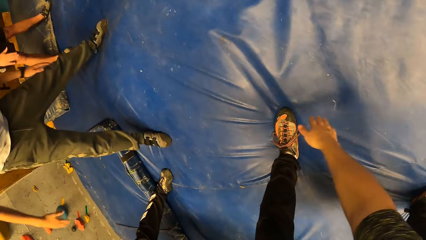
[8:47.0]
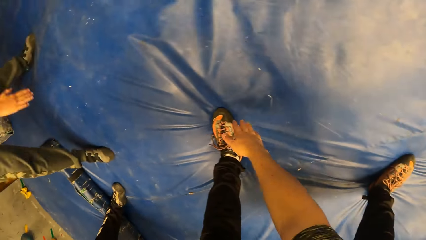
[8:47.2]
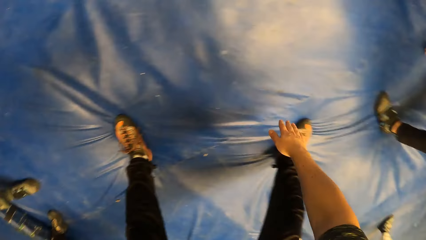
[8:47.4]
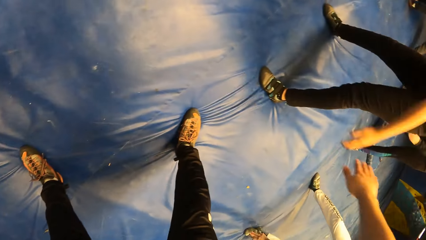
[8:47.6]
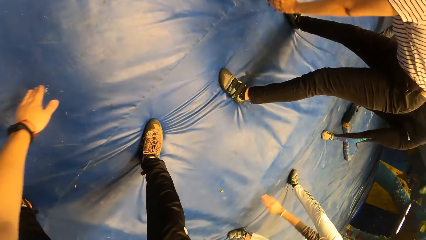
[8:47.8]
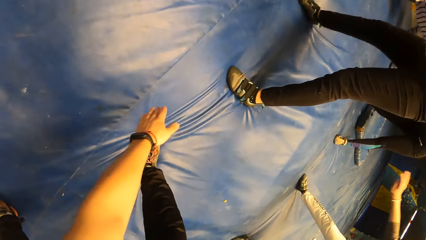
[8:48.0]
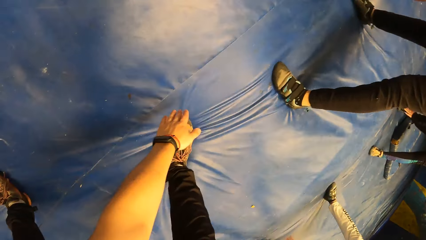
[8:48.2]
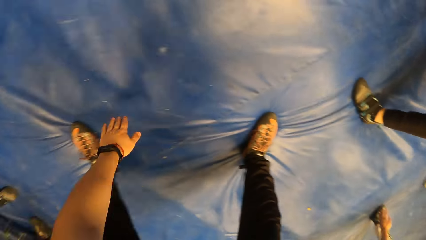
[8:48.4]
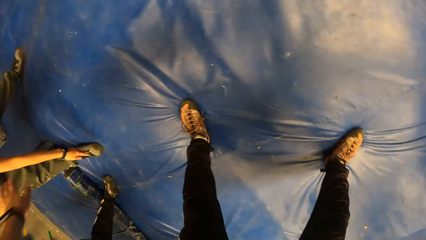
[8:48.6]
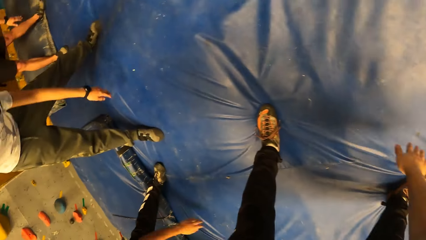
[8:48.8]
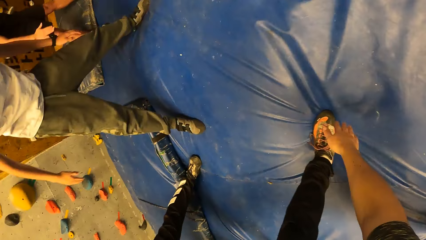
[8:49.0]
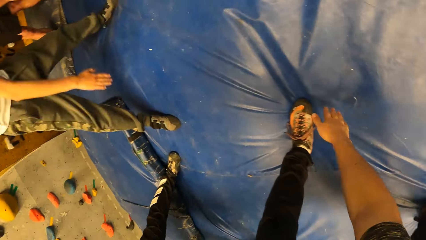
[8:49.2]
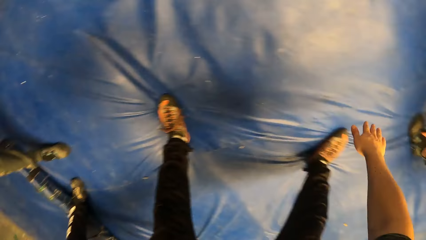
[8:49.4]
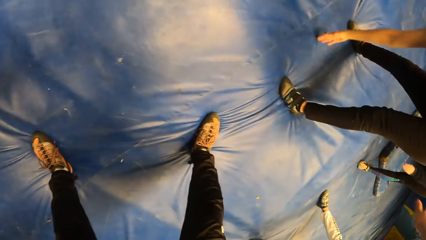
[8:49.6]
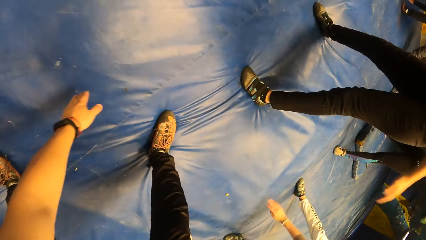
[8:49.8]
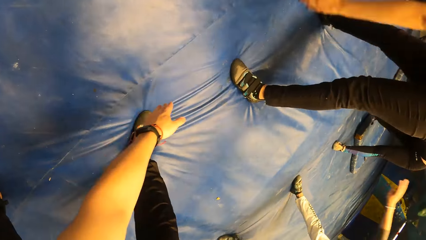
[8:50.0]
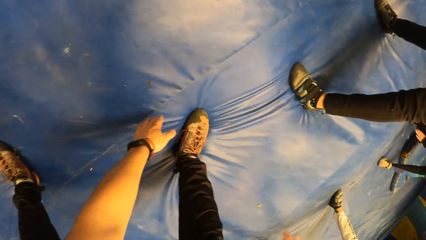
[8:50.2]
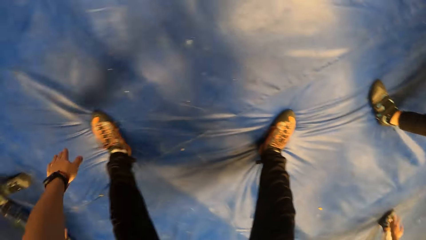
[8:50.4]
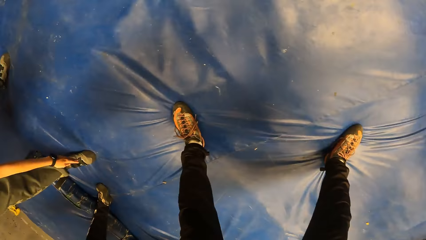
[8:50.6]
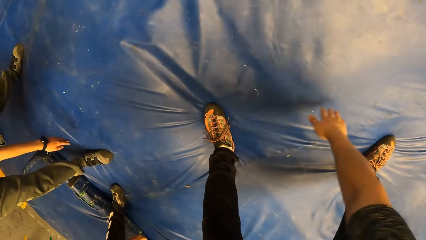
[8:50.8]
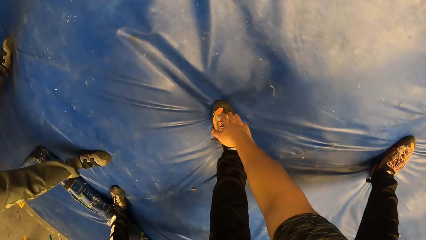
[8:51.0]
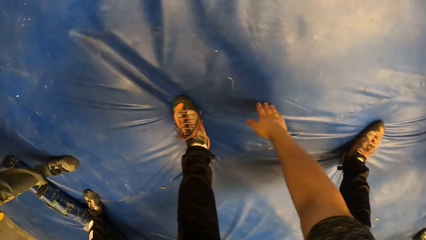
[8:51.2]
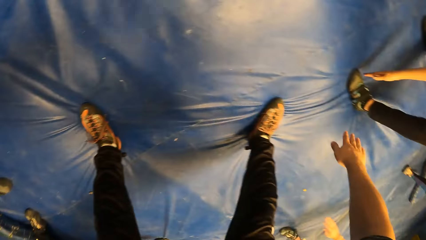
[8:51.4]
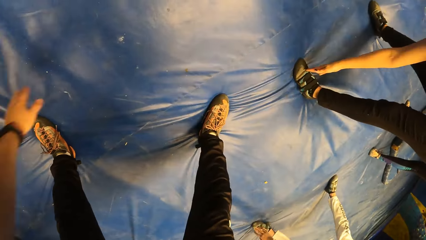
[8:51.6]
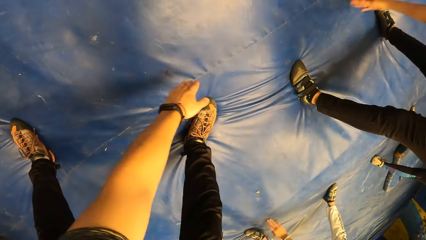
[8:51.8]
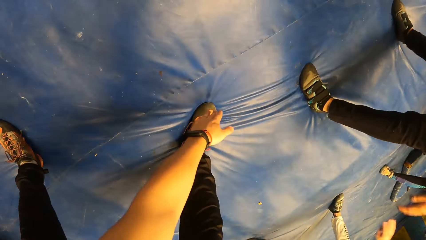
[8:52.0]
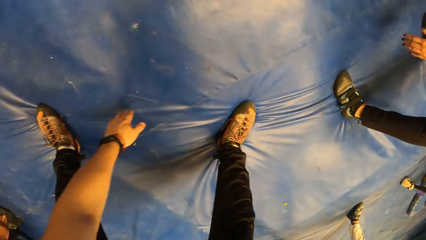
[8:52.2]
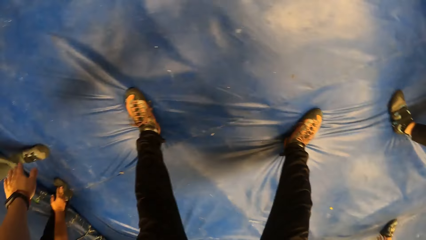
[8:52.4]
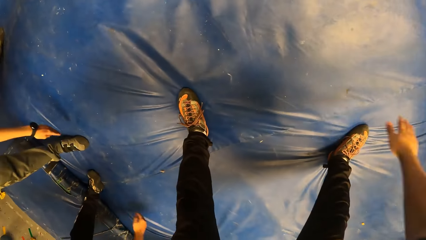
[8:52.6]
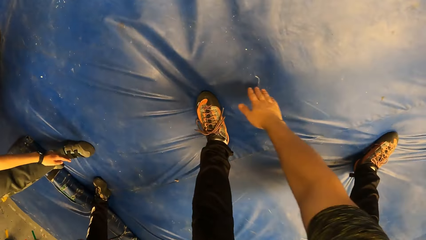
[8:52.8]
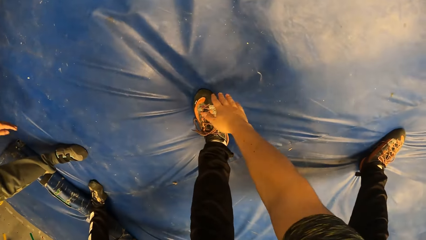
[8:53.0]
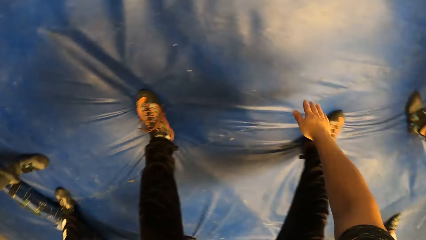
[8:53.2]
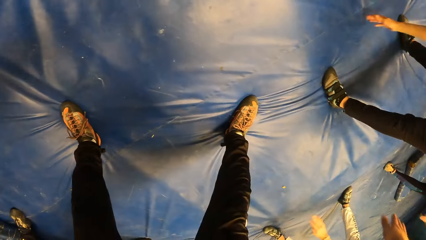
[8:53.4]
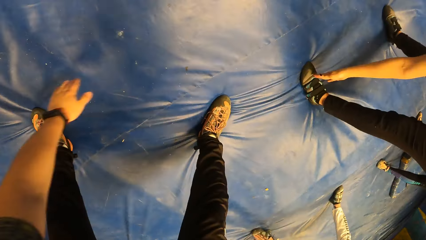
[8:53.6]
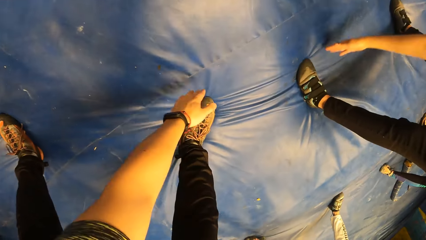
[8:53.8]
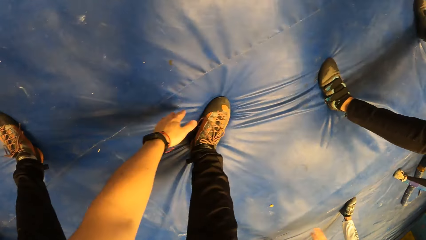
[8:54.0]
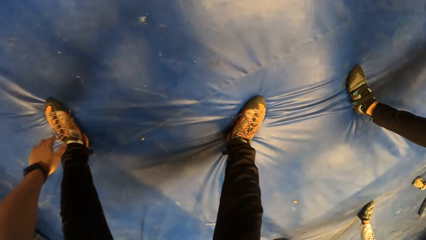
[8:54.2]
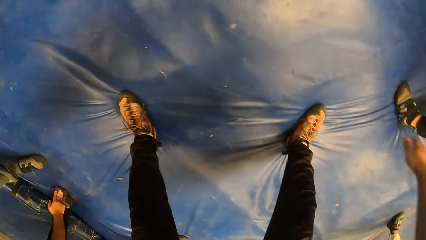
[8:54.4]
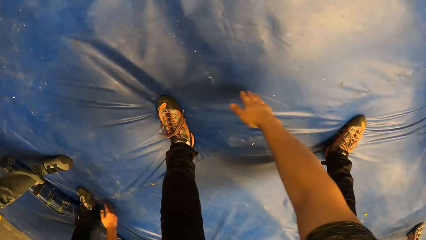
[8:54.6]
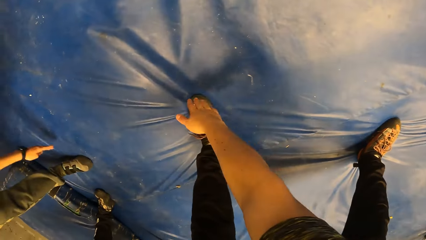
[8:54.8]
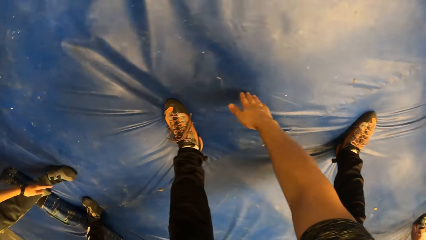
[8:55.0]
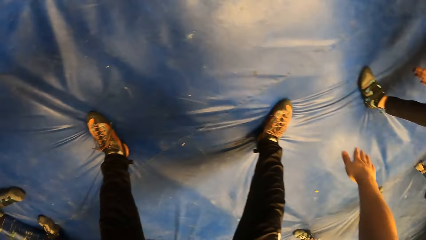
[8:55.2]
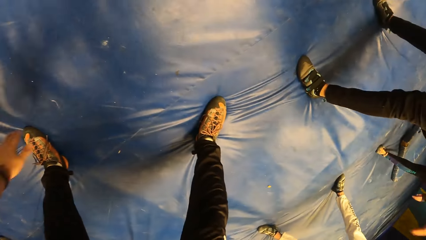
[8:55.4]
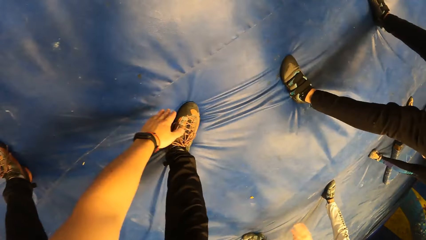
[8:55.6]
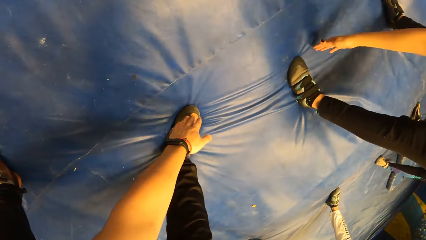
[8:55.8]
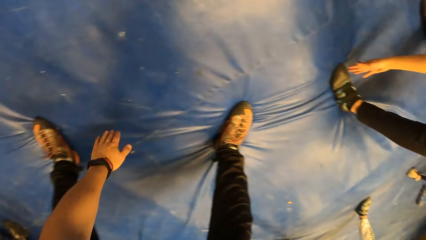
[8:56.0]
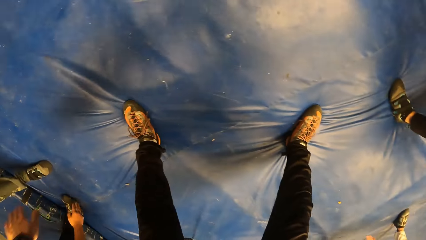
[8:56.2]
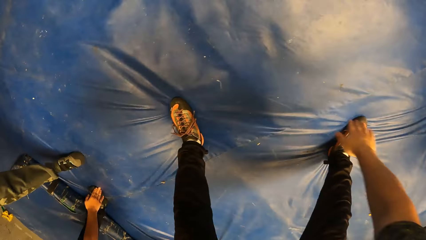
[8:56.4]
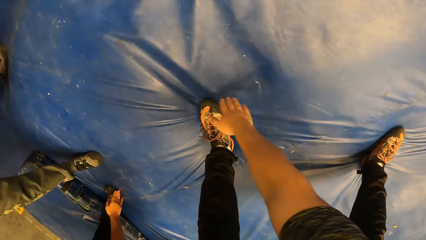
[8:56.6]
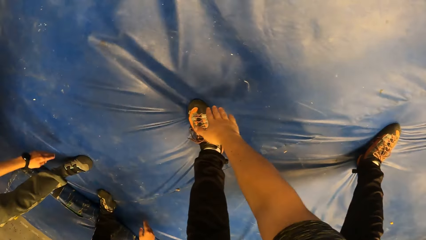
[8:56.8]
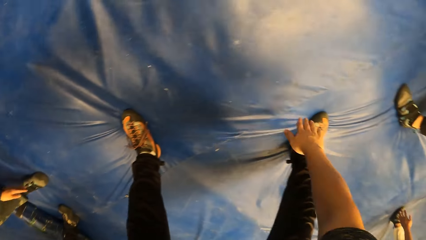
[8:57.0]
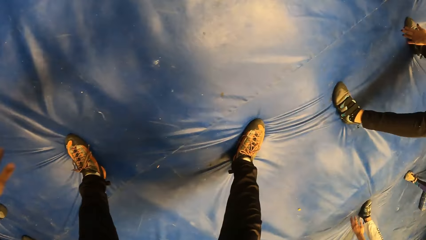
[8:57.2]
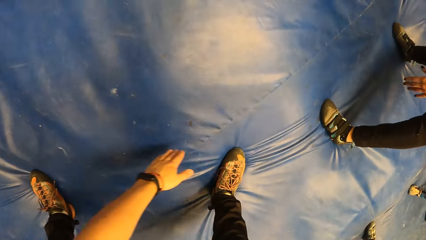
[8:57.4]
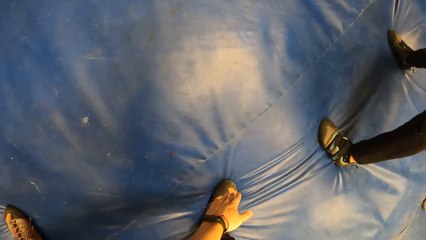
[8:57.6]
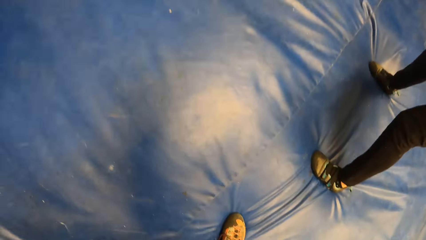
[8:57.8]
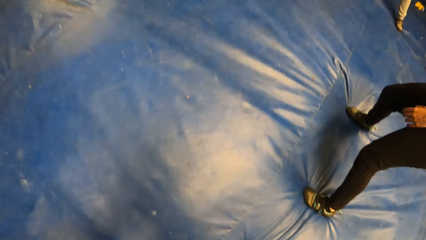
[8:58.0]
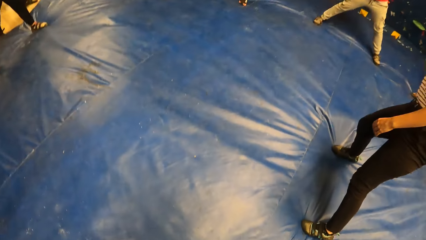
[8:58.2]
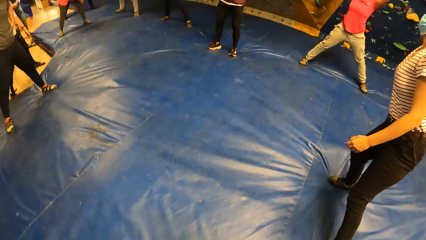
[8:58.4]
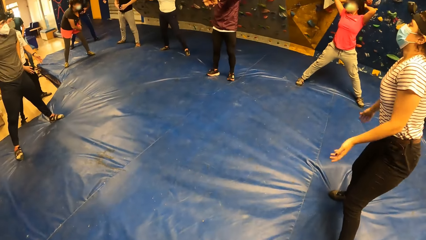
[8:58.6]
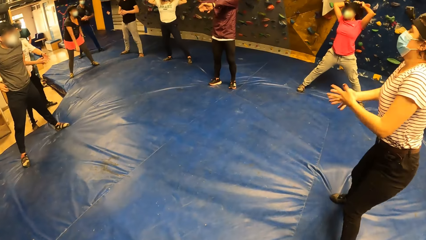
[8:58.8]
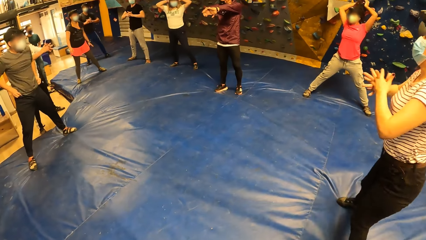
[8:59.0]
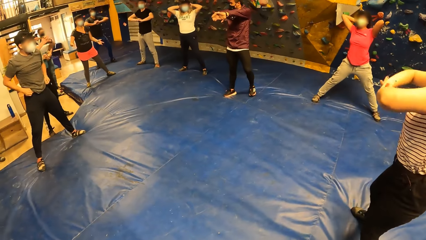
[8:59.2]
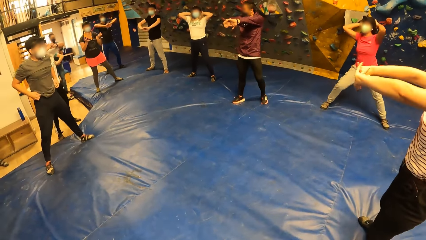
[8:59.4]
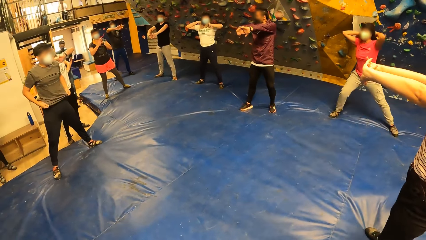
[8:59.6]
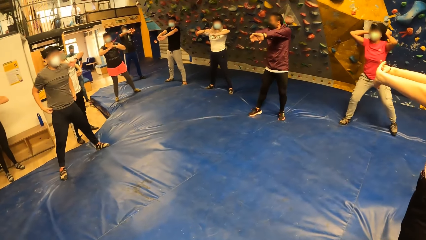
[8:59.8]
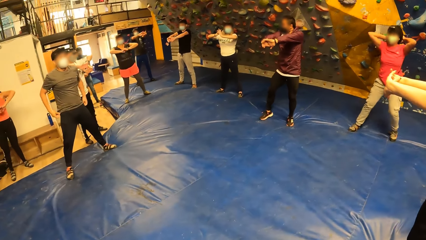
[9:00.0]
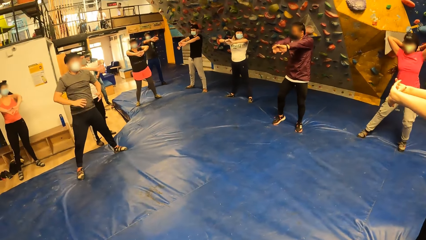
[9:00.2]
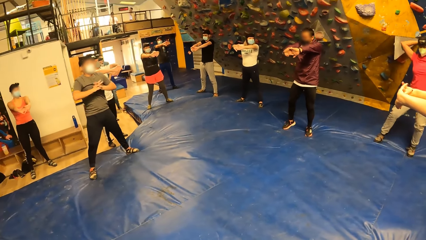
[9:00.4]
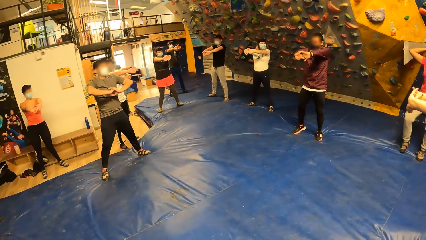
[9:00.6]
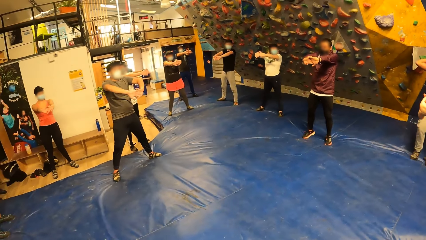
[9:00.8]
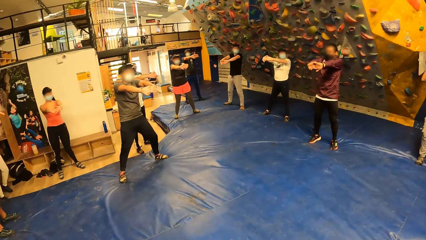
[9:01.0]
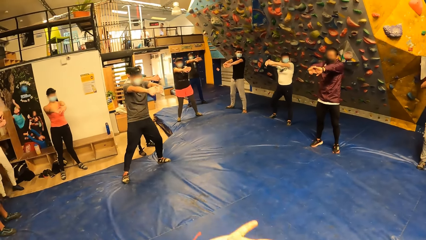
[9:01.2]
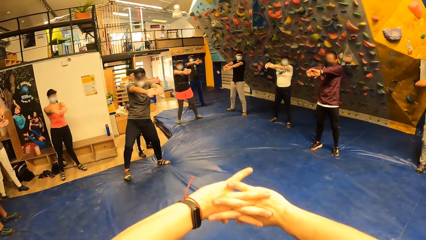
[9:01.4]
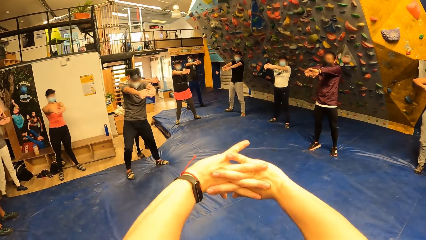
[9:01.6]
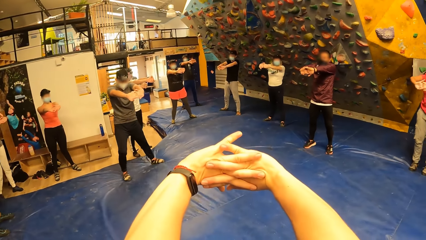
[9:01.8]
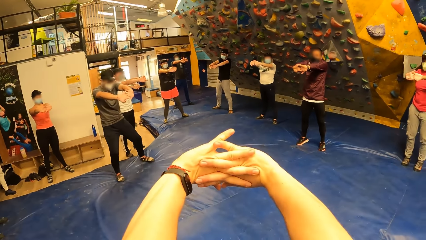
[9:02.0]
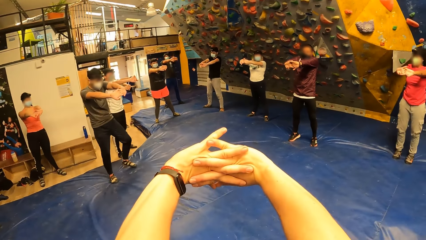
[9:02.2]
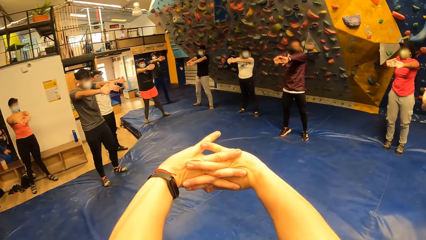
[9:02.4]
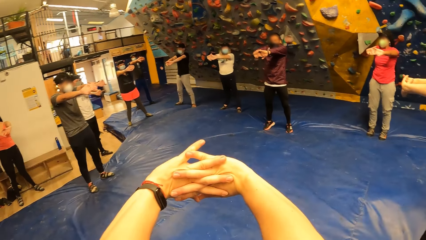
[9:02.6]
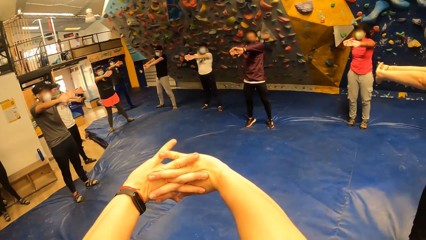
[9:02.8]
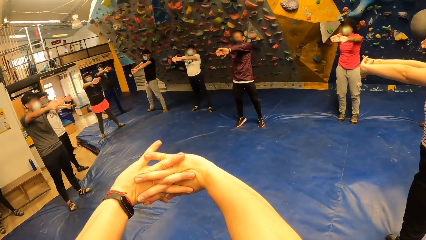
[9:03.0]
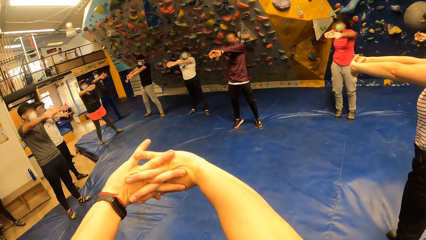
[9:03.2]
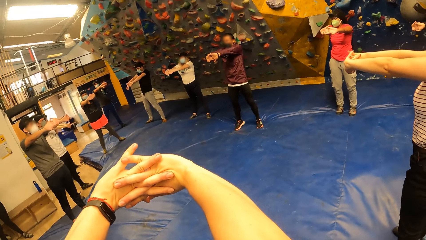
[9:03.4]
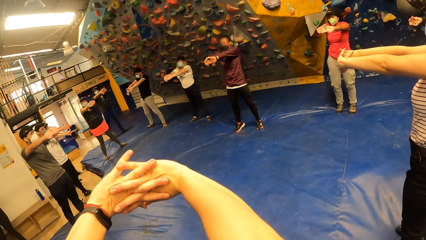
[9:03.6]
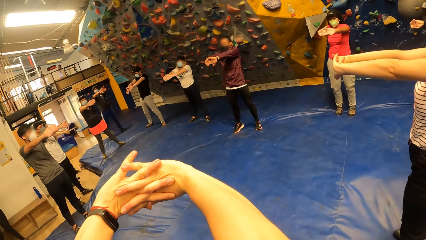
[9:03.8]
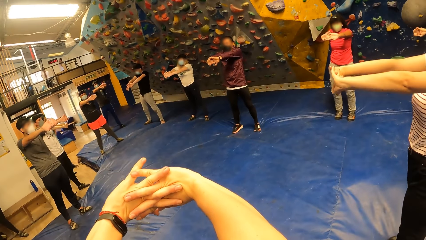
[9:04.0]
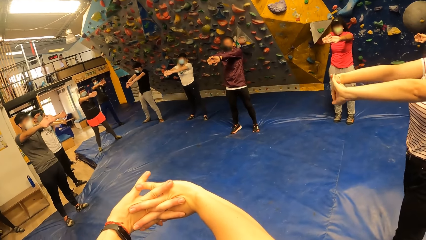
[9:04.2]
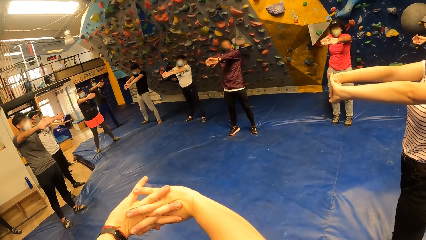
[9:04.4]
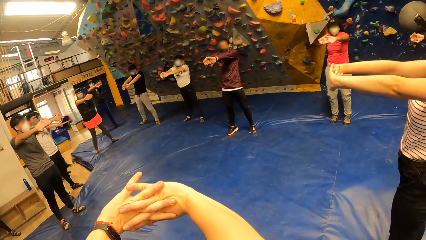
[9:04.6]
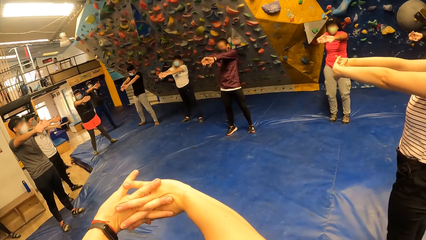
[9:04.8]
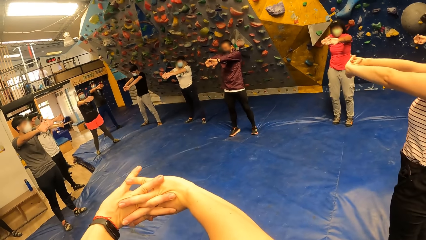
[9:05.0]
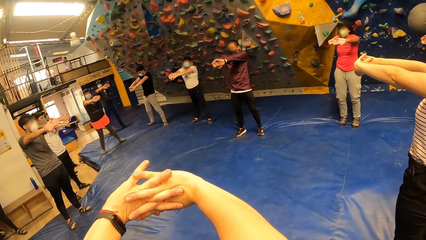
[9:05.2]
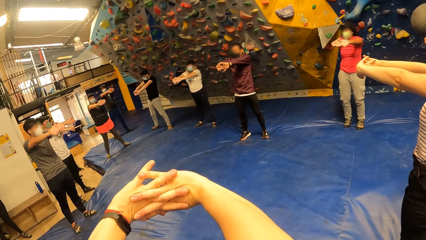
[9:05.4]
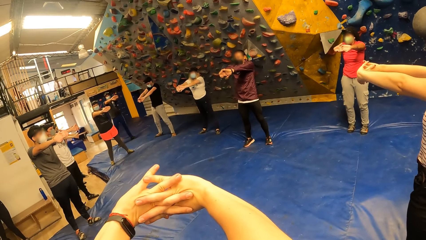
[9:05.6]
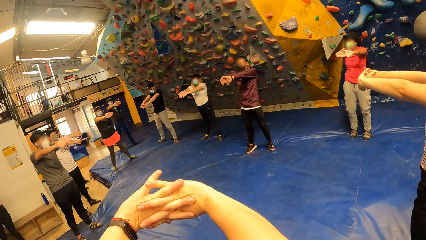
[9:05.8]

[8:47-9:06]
The camera wearer puts the hand together.
